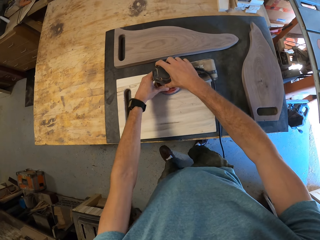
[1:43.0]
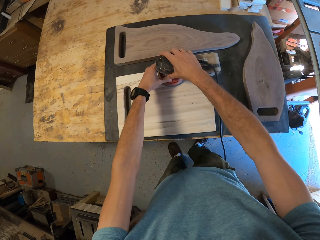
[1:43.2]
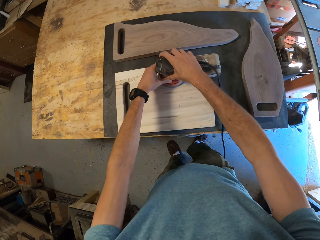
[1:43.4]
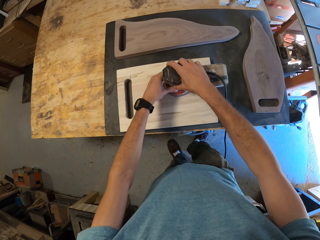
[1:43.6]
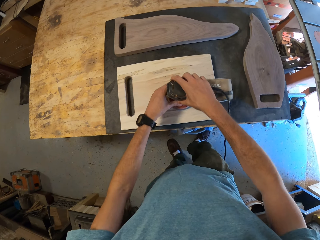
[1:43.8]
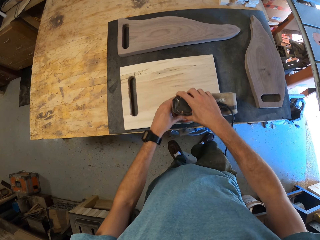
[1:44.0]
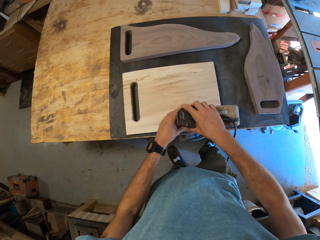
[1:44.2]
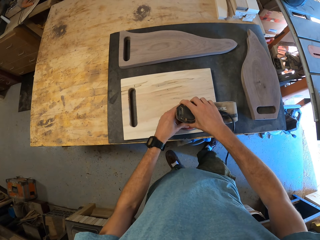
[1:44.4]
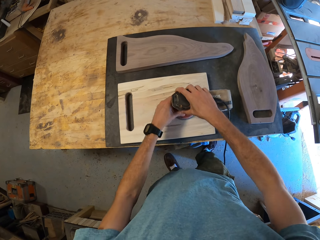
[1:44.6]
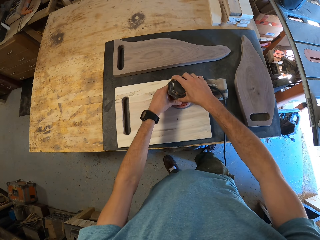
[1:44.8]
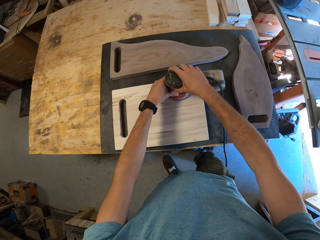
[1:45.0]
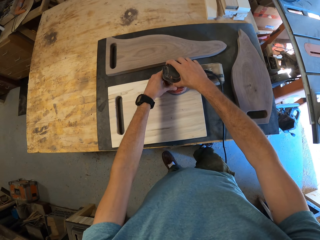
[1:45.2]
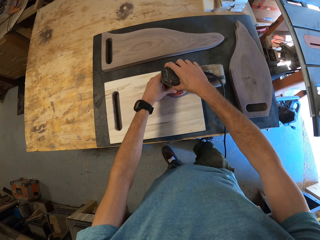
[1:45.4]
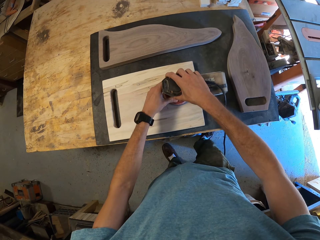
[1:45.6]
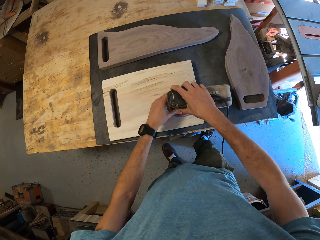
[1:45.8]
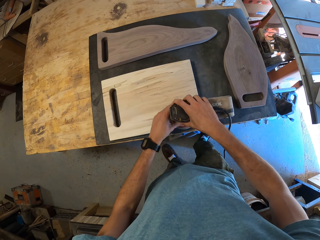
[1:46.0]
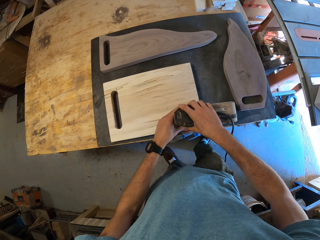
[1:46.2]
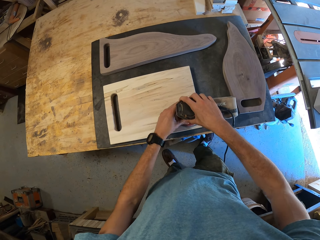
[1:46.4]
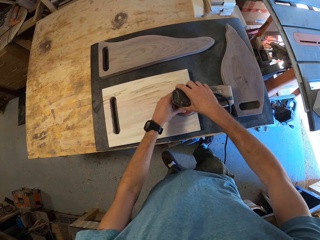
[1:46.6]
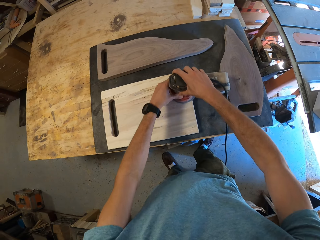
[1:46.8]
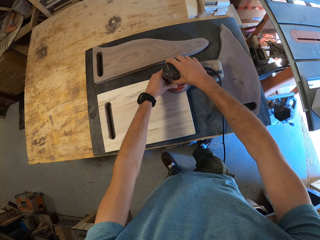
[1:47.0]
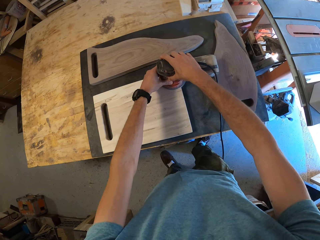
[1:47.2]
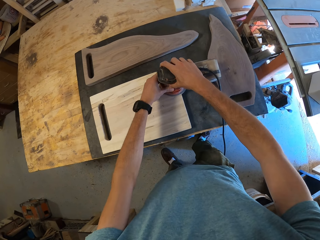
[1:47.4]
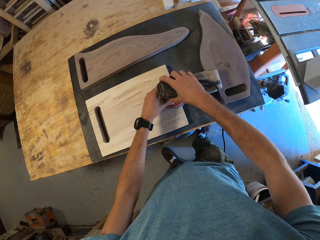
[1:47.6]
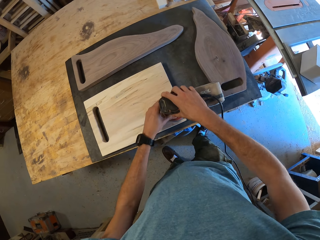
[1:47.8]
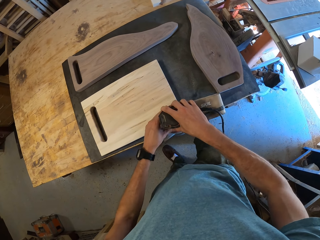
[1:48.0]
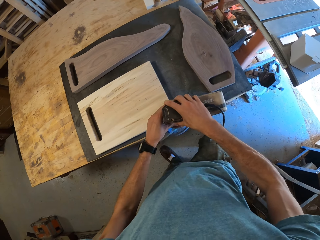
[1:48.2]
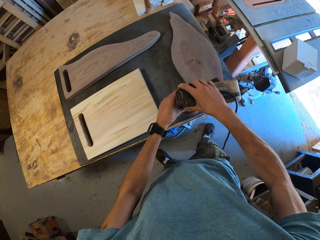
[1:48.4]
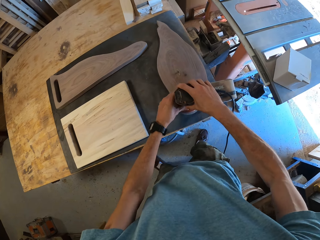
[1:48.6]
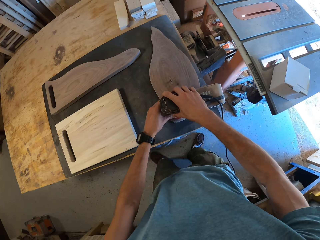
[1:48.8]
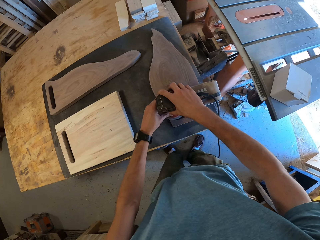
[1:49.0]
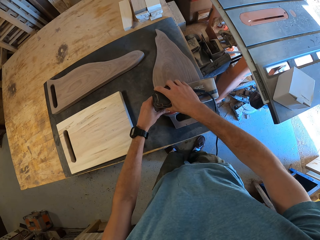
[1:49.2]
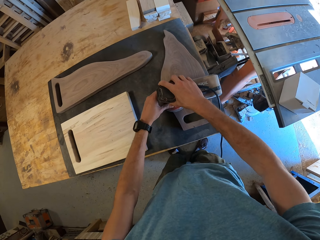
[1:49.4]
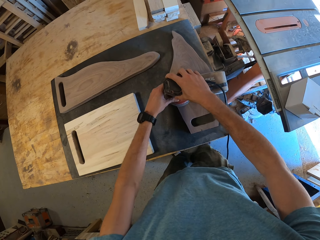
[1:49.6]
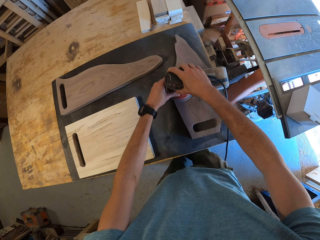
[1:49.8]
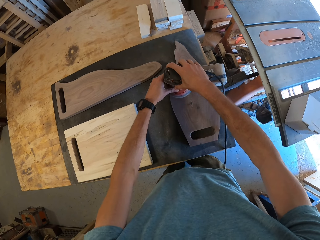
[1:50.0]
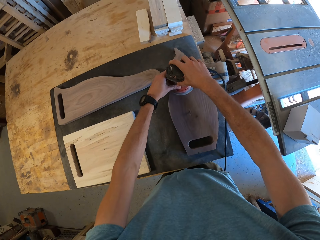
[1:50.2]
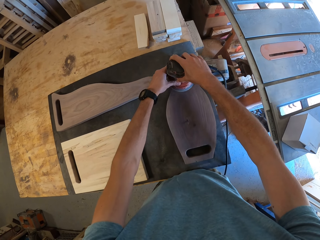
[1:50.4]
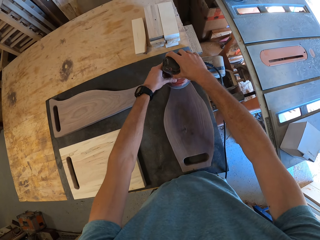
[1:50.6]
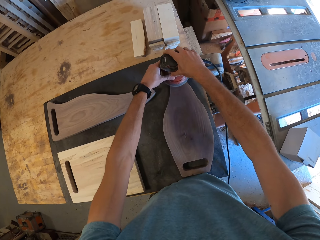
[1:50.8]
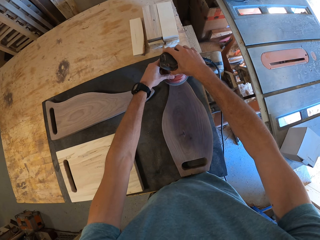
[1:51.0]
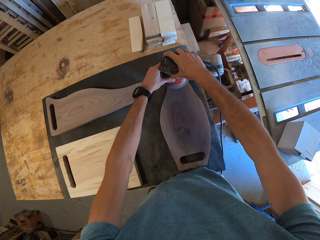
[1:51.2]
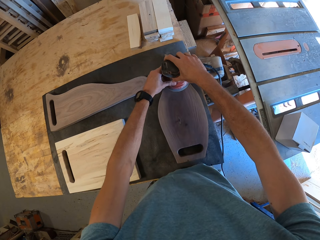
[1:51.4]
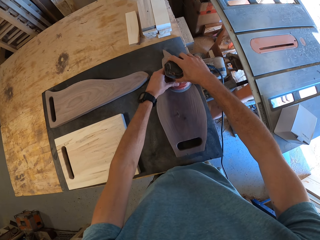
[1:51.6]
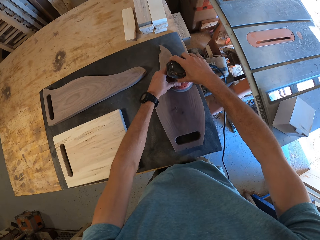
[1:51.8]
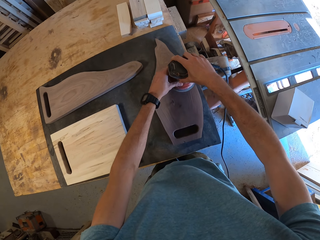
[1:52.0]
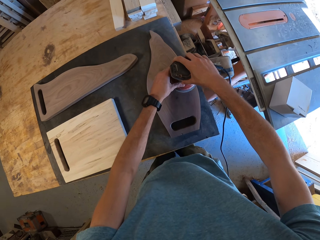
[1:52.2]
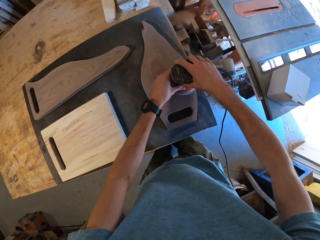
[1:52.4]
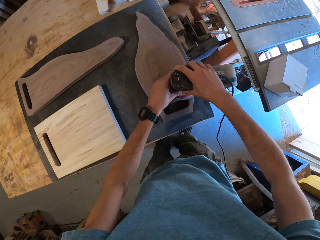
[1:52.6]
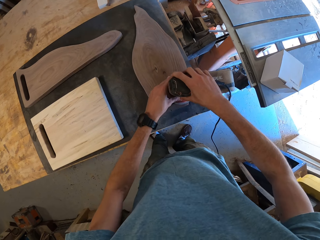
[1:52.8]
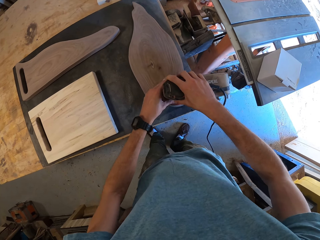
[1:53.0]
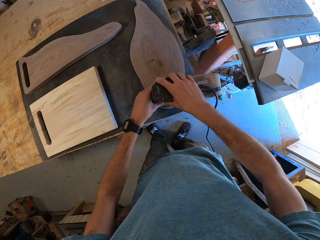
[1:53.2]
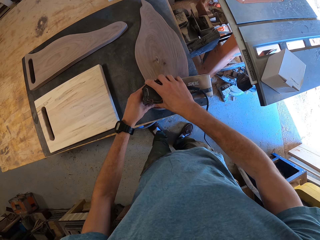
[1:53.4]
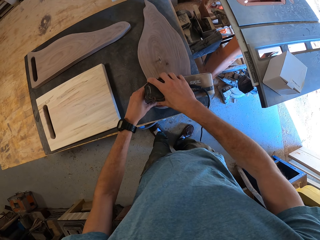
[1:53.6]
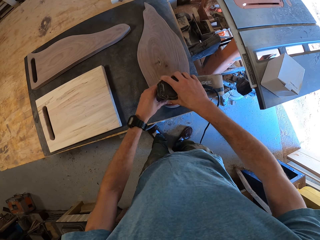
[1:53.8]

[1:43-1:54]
The camera wearer smoothens the first chocolate wood with the orbital sander.

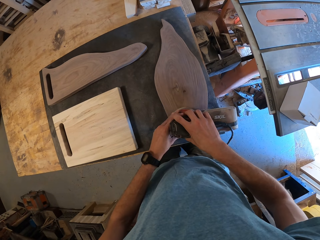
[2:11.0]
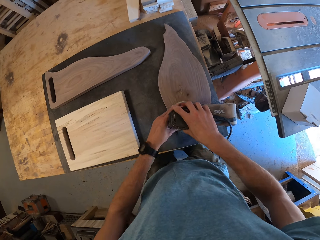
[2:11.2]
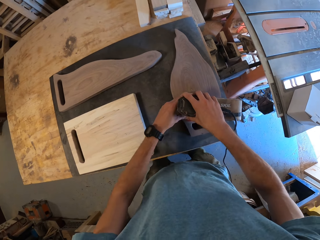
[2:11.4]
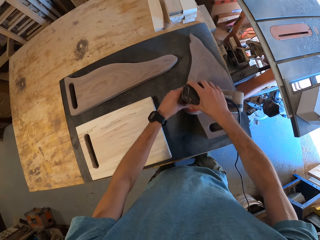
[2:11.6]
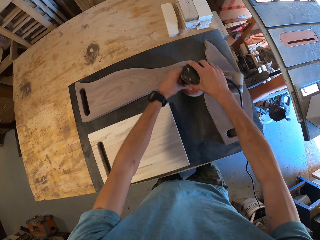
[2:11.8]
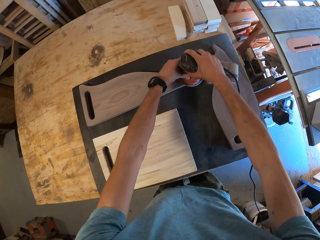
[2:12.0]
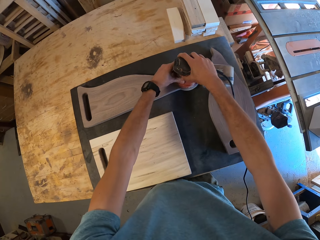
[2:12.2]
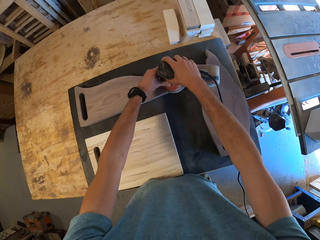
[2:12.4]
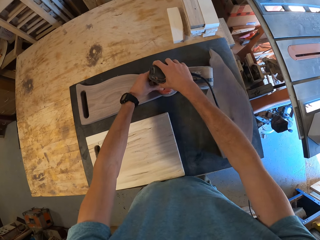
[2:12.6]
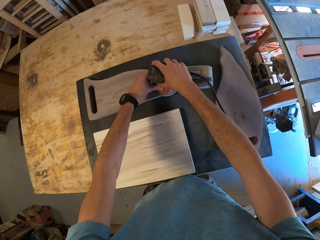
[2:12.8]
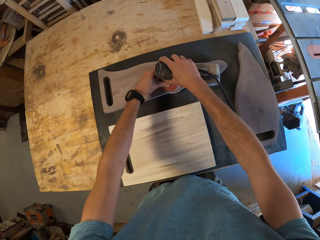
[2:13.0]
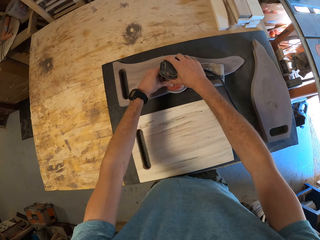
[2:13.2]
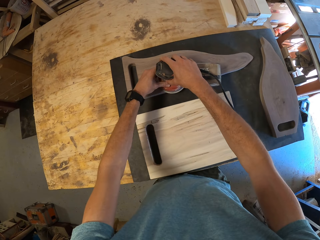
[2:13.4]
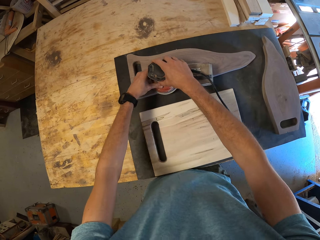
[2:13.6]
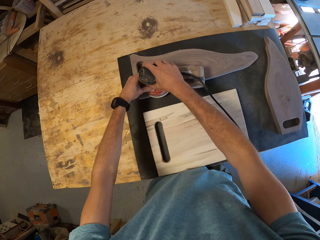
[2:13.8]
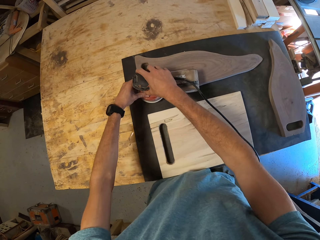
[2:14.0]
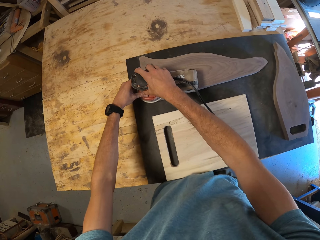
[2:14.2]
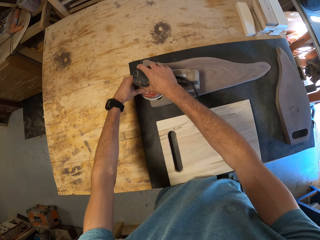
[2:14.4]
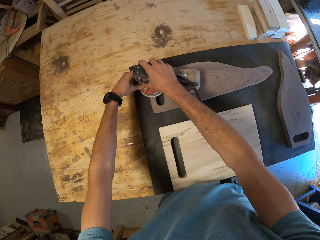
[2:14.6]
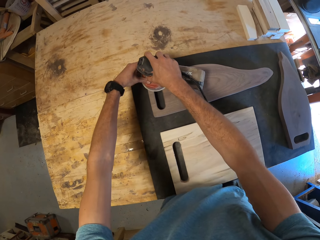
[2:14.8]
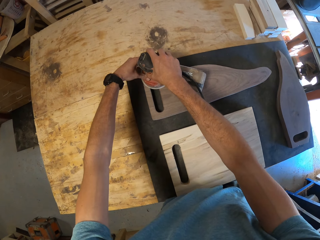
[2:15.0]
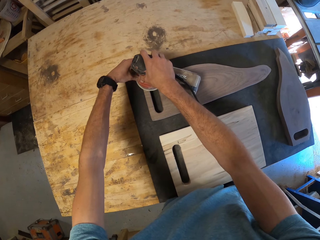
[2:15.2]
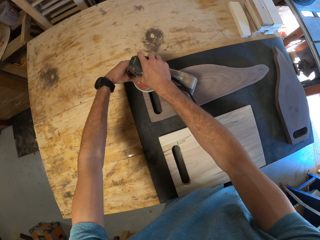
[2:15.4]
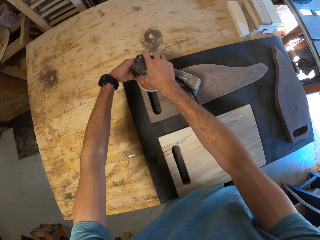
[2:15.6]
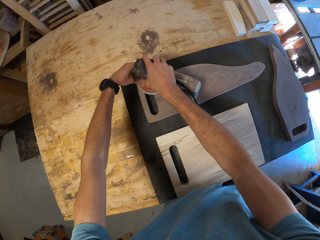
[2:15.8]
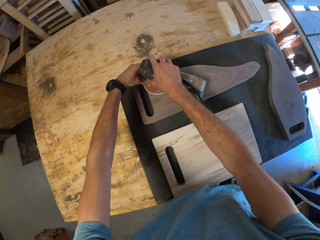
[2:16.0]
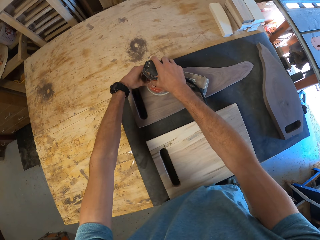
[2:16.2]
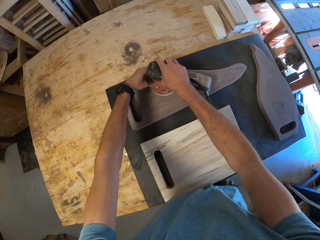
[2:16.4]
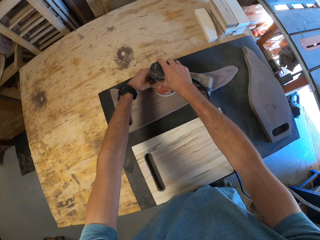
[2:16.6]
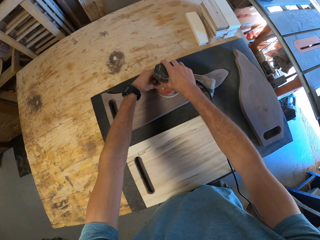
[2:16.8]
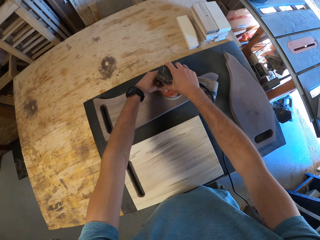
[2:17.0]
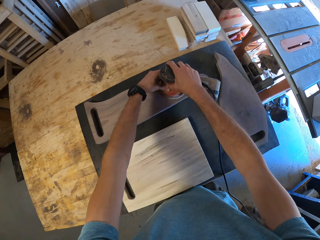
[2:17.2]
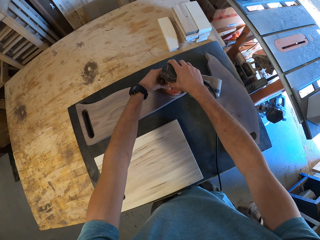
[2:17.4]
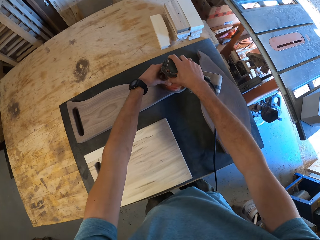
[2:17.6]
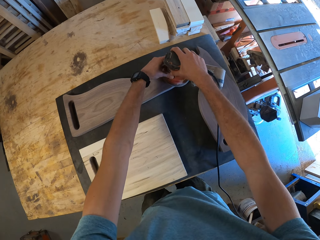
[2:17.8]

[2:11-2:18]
The camera wearer smoothens the second chocolate wood with the orbital sander.
